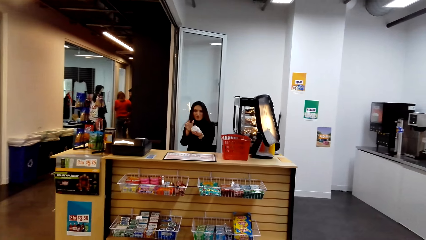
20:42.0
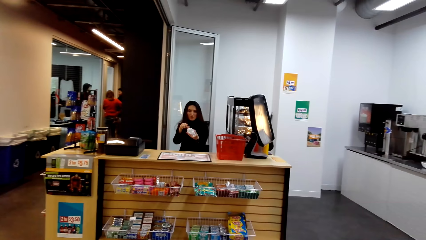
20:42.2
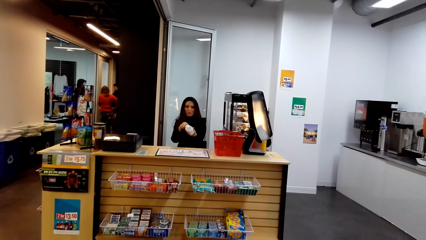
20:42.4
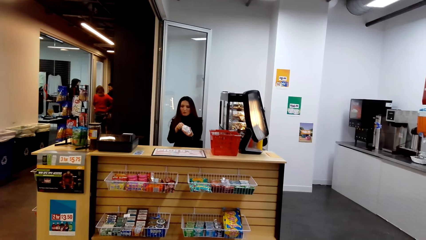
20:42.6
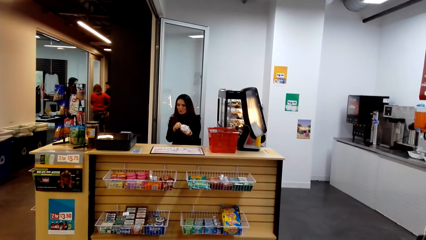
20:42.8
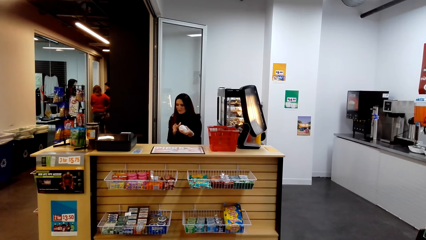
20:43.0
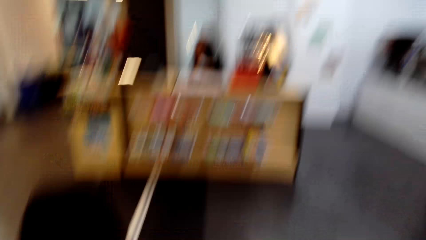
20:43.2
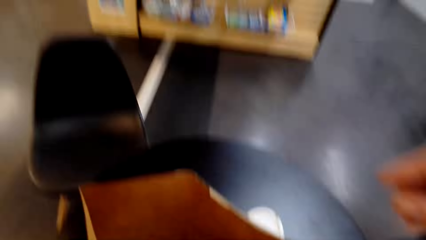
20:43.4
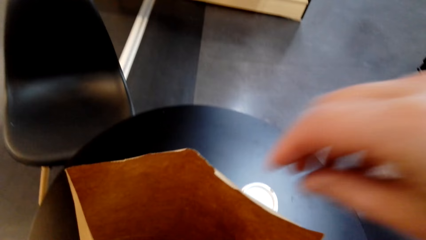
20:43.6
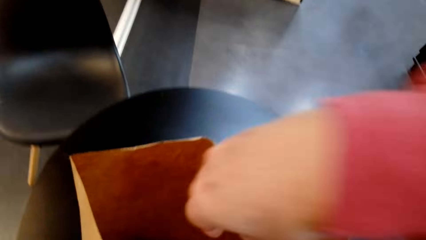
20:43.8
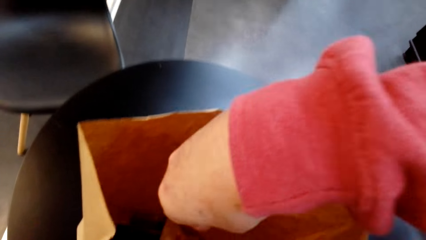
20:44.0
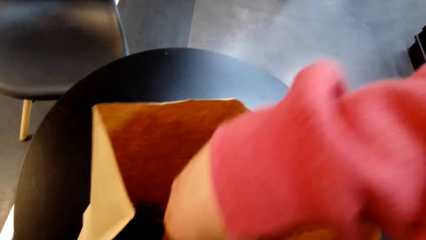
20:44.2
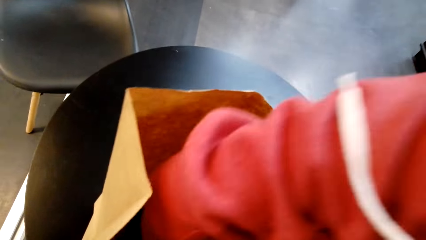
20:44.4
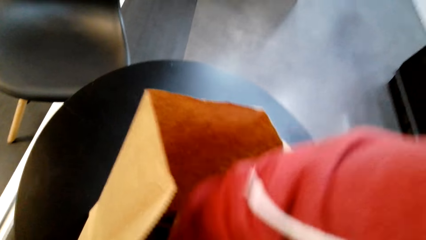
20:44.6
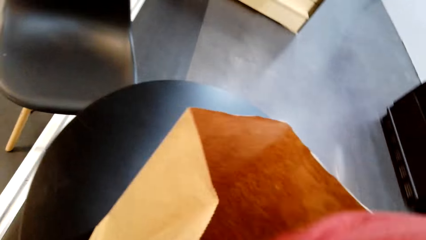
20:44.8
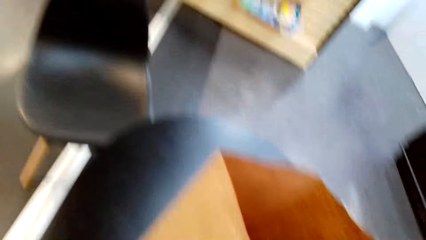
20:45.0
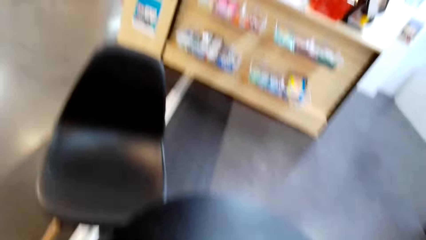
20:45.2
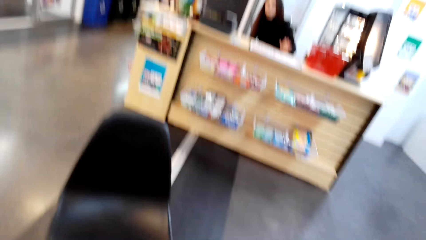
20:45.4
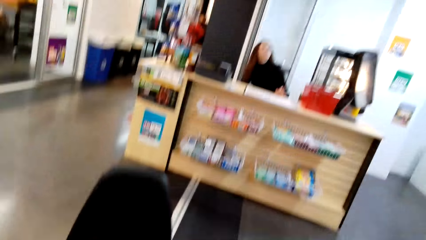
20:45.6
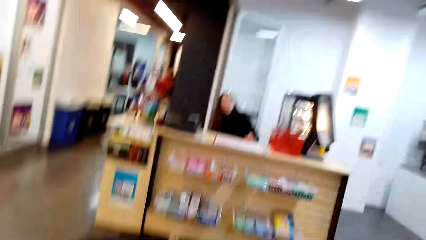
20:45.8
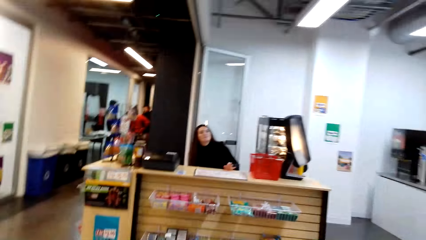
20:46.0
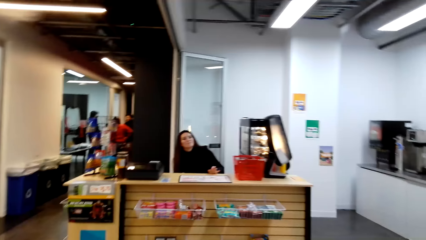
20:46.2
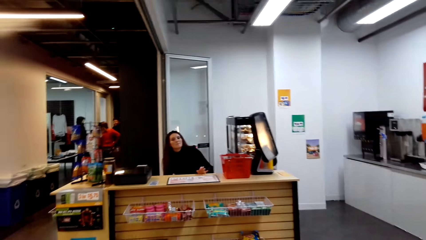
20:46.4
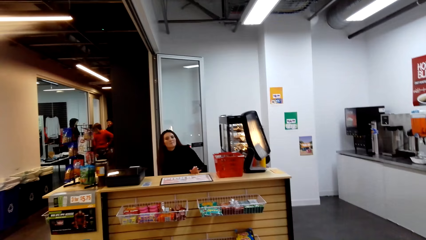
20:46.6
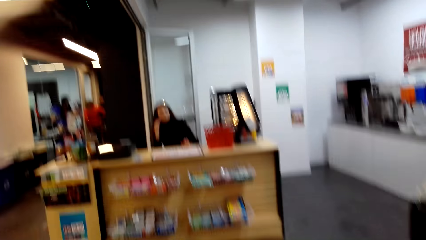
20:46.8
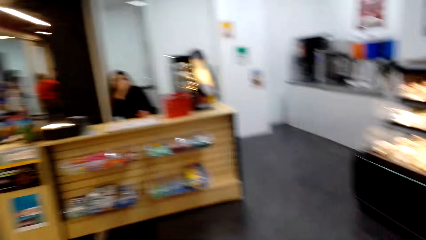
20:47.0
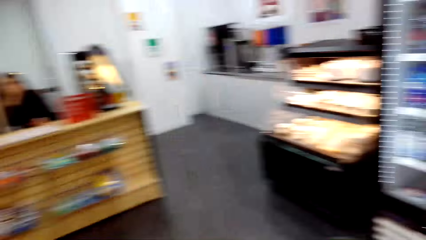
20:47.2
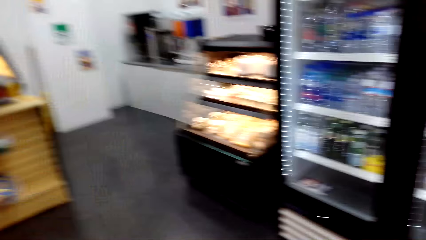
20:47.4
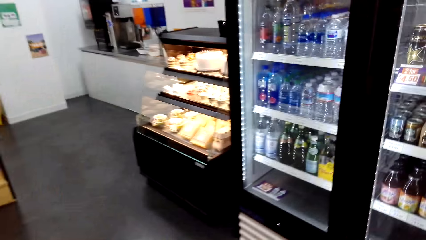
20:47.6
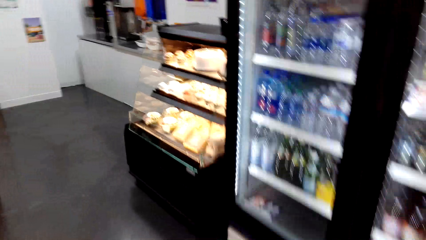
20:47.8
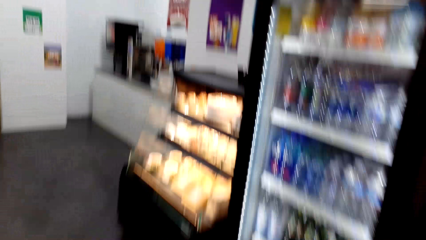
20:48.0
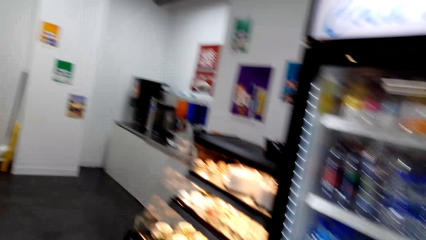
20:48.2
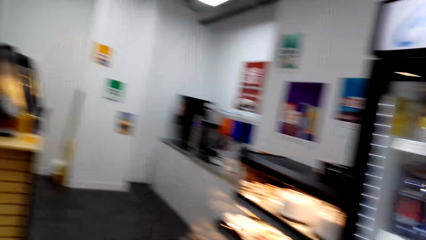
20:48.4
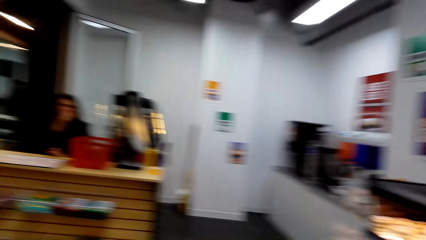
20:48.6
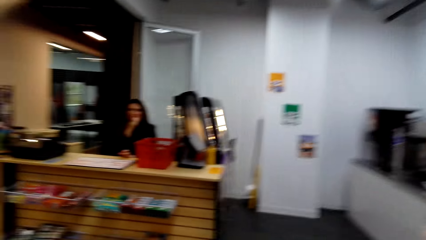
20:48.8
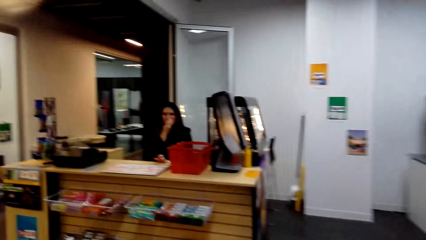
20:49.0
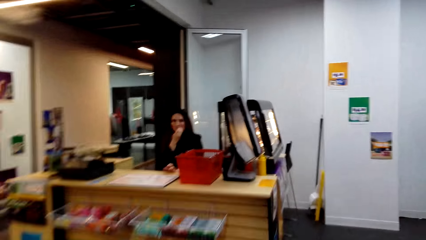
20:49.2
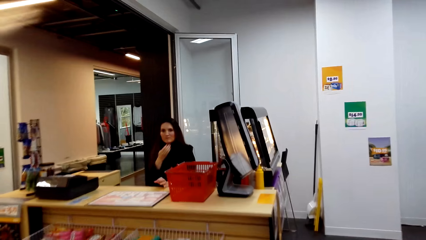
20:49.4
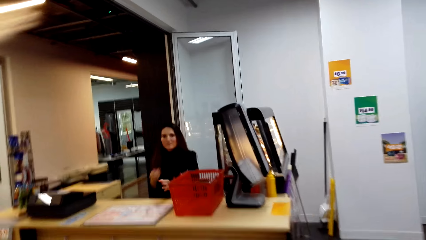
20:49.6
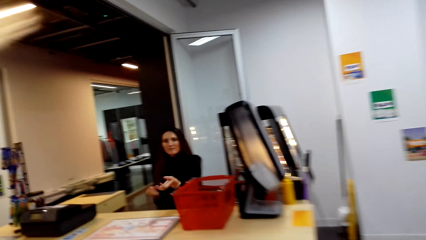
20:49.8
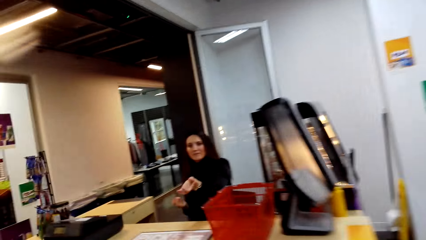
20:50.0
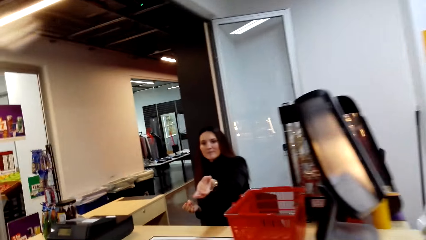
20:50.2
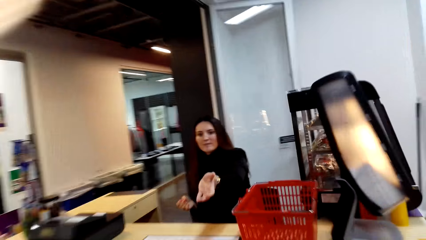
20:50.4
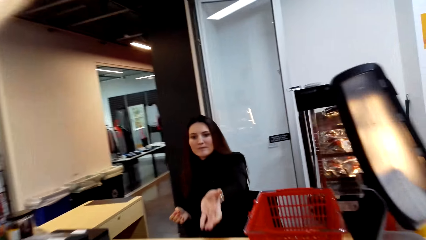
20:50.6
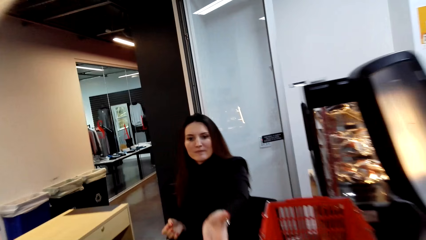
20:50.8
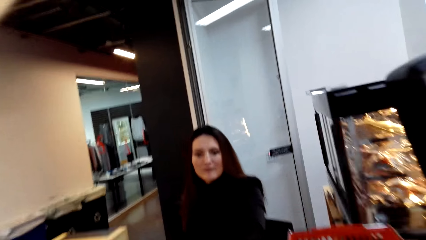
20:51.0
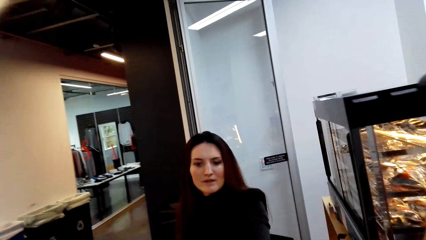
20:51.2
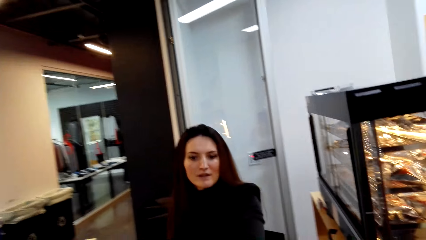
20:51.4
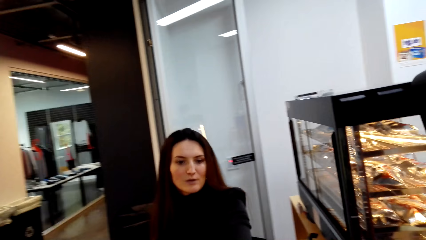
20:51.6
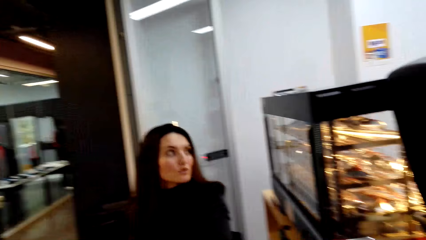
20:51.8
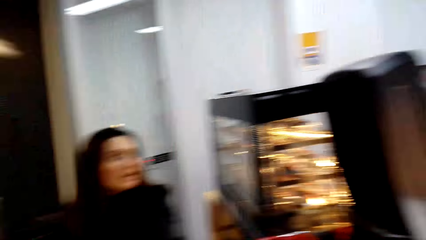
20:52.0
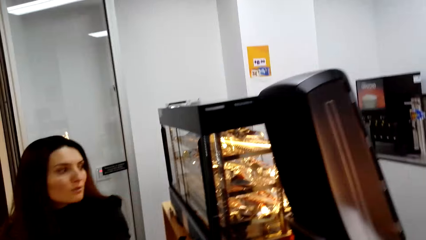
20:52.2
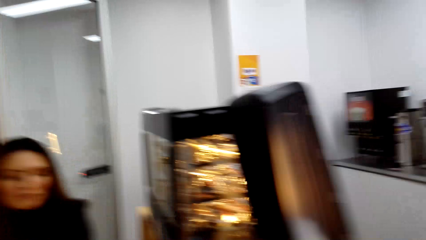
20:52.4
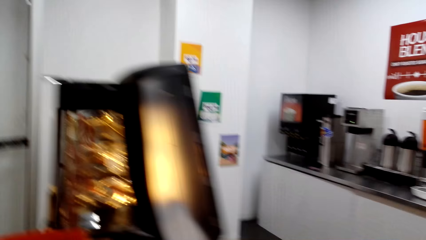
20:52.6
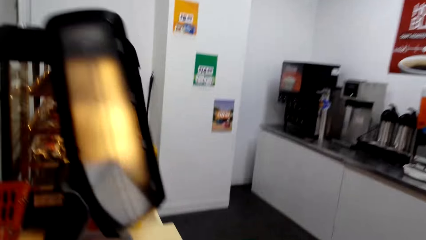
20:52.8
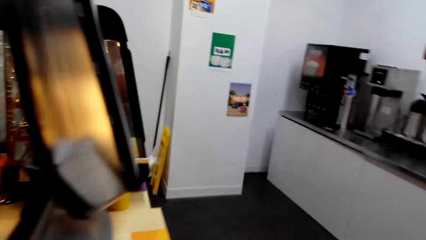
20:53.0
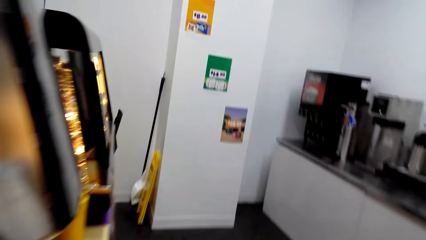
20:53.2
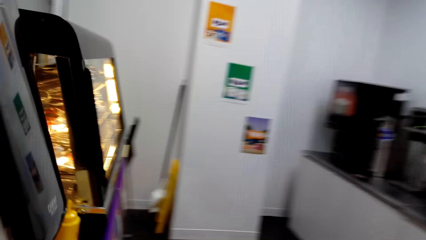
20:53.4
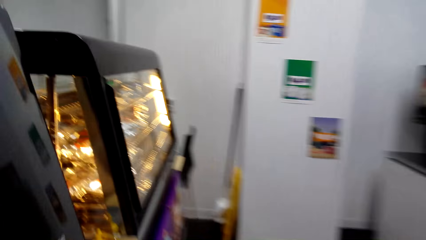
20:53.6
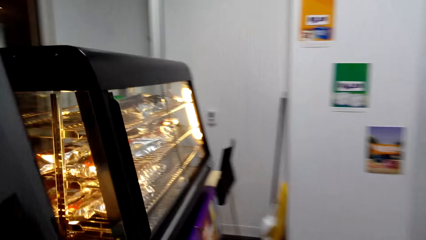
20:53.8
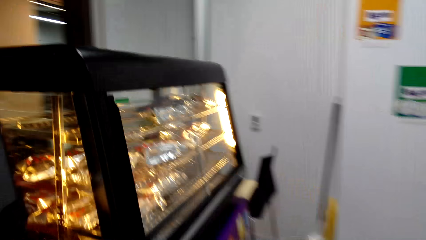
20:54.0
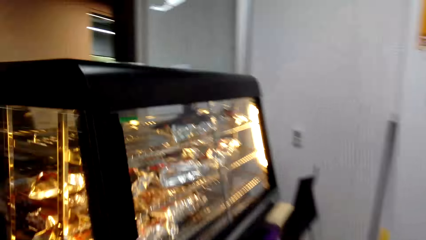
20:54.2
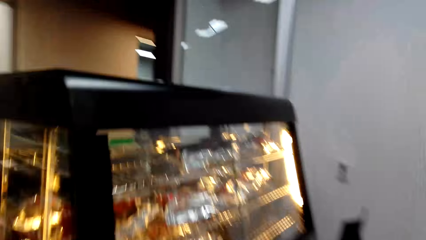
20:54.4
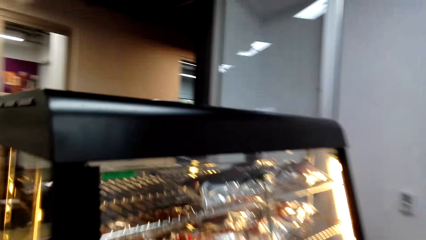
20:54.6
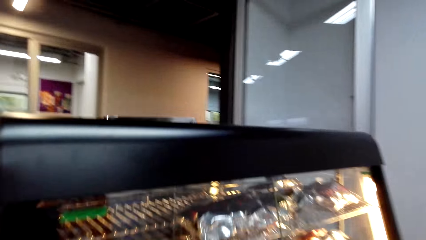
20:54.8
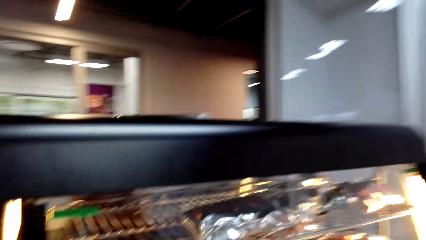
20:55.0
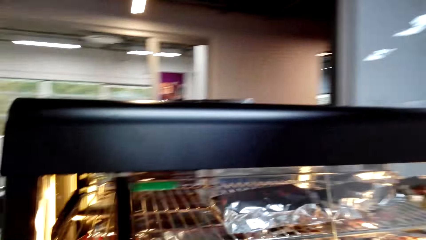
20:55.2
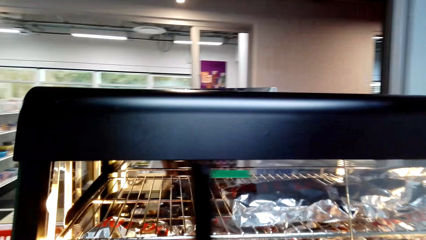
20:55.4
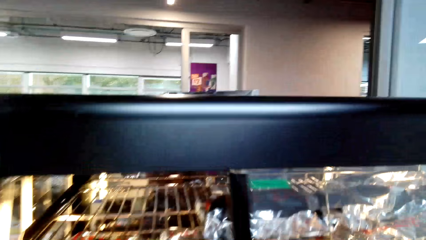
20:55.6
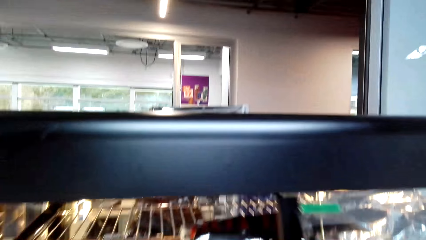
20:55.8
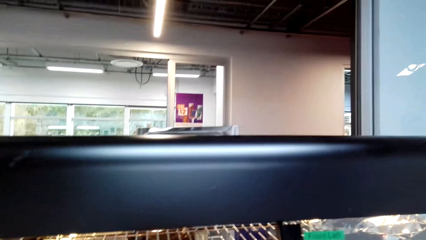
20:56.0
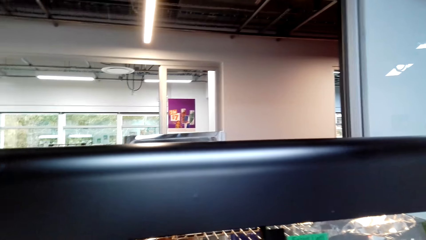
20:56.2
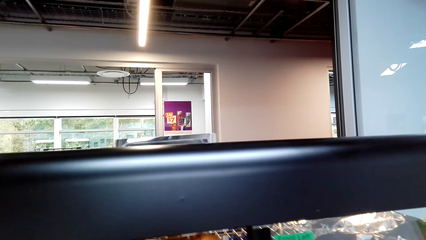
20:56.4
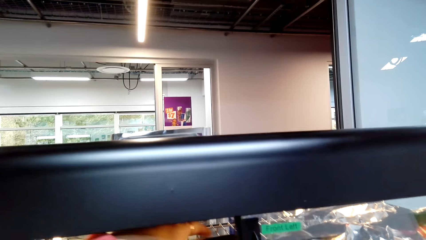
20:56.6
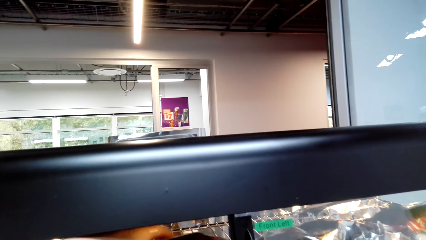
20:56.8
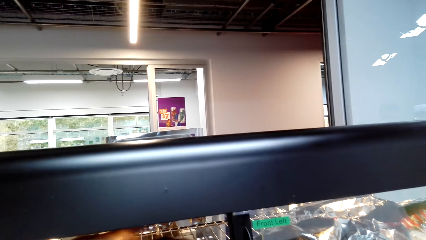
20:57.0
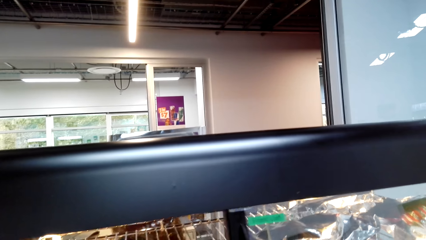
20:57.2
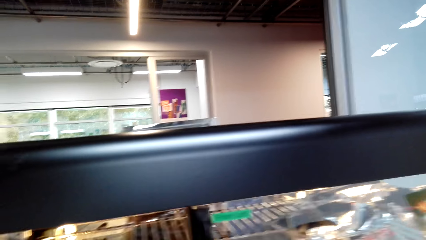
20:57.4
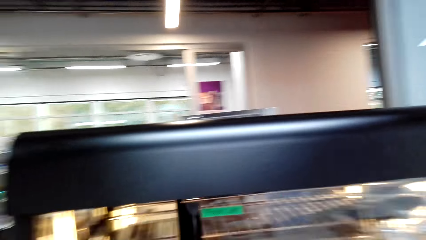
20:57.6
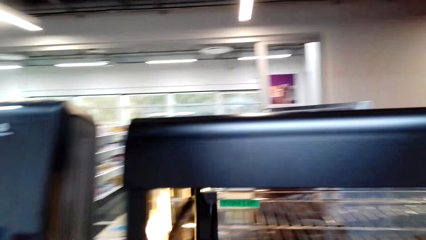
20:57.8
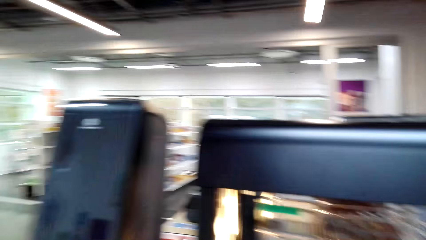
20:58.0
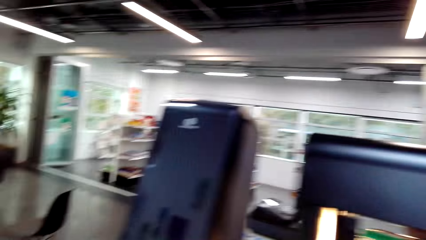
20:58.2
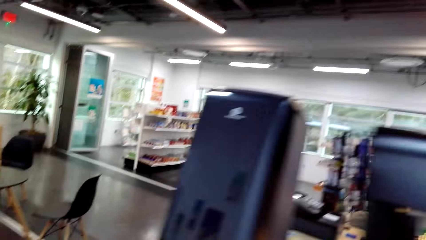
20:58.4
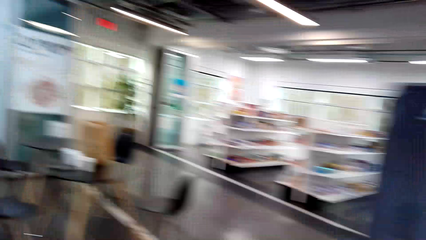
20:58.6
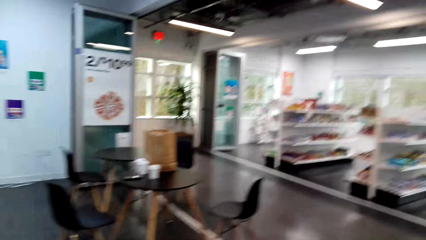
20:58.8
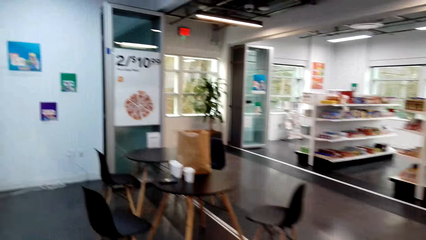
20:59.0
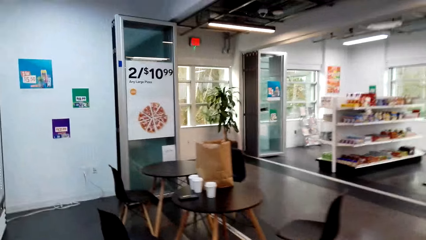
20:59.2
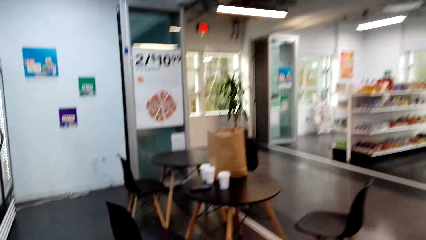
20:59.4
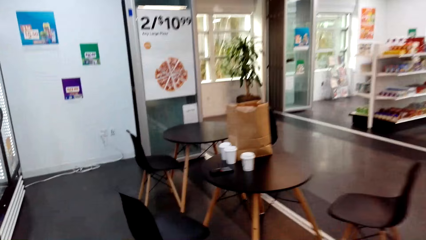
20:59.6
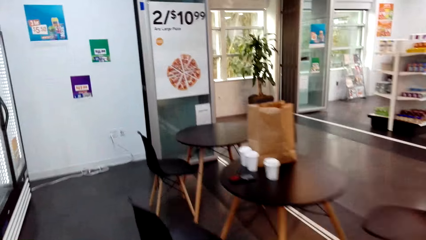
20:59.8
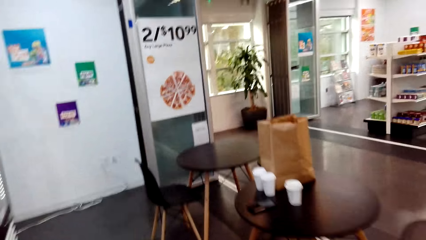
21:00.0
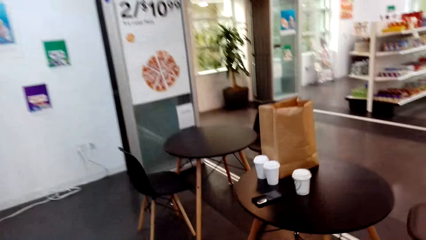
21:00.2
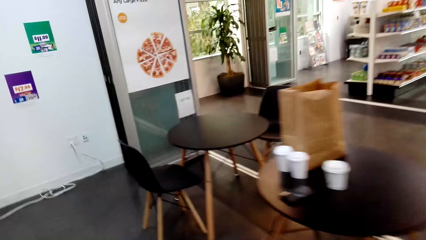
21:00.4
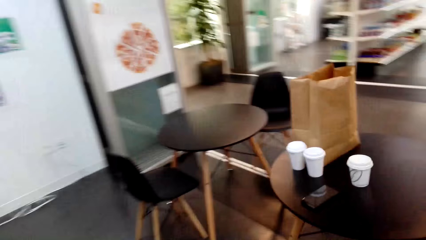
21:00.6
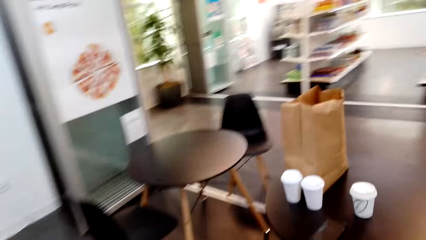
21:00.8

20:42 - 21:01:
The lady speaks to the camera wearer. The lady touches something in hand. The camera wearer reaches her hand in the carrier bag. She picks something from the paper packet. She speaks to the lady. She walks in the store to the counter. She gives something to the lady. The lady stretches her hand to the camera wearer. The lady speaks to the camera wearer. The camera wearer walks to the grill. She speaks to the lady. She opens the grill, picks something from the grill, and closes the display grill. She walks to the table.
